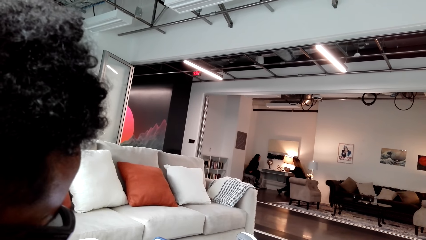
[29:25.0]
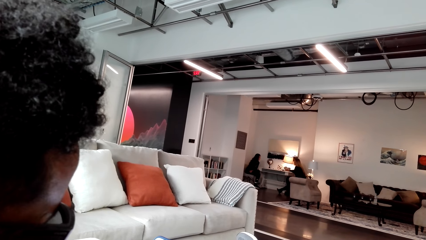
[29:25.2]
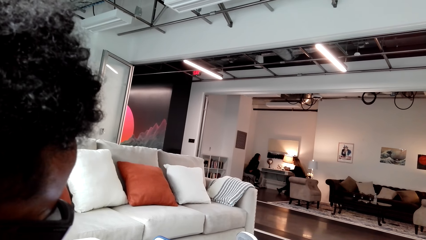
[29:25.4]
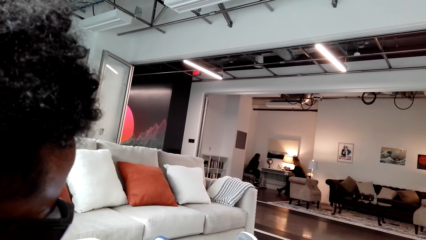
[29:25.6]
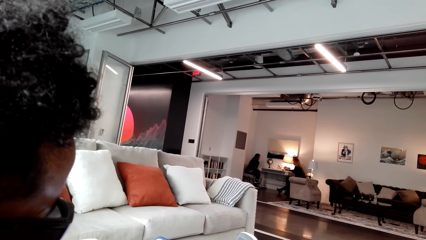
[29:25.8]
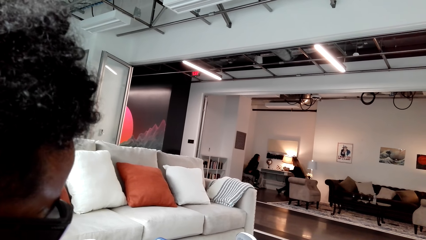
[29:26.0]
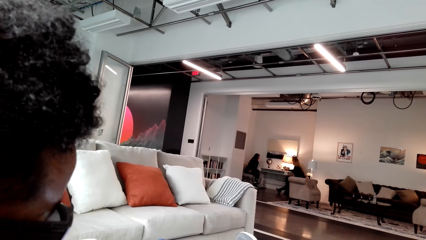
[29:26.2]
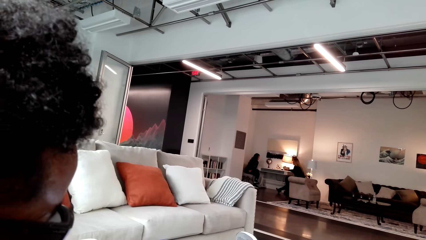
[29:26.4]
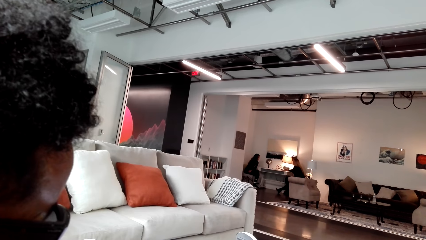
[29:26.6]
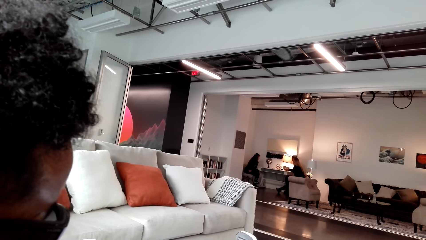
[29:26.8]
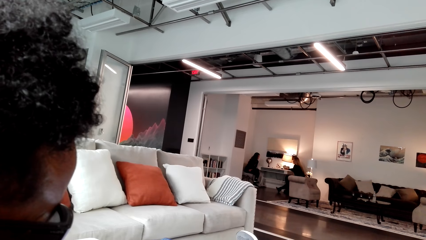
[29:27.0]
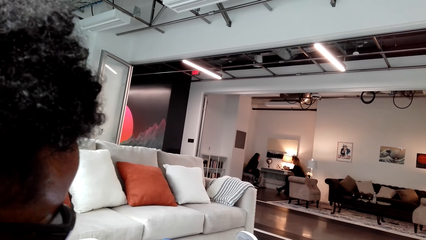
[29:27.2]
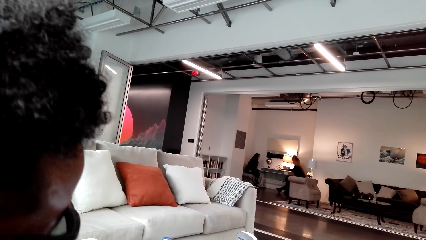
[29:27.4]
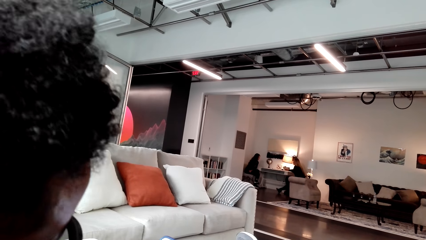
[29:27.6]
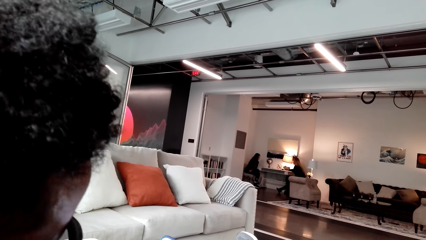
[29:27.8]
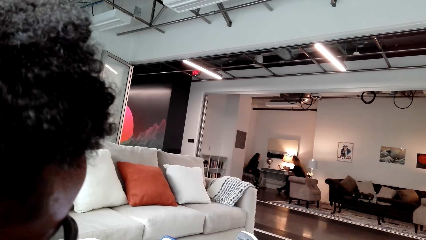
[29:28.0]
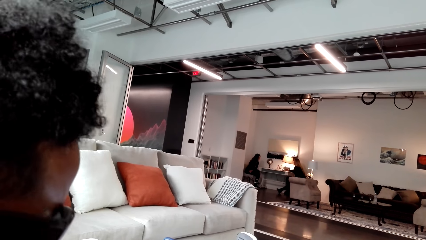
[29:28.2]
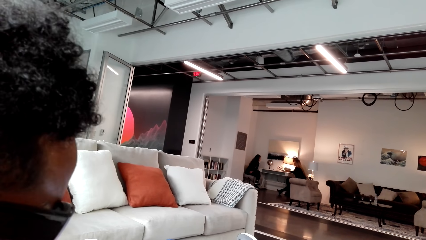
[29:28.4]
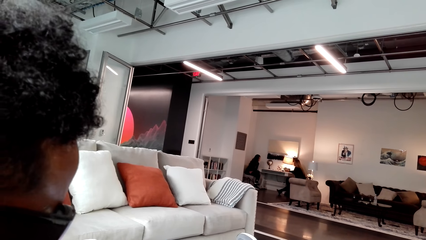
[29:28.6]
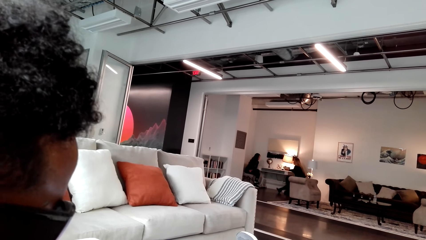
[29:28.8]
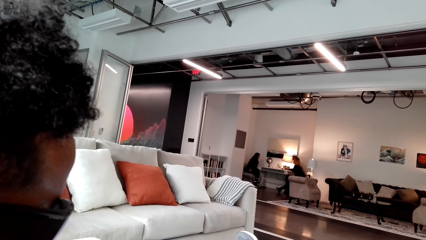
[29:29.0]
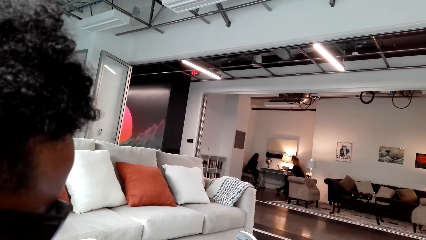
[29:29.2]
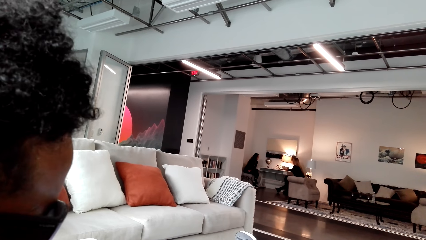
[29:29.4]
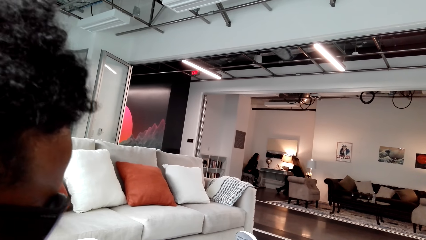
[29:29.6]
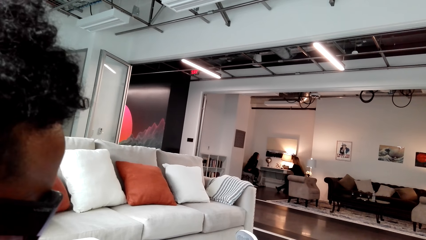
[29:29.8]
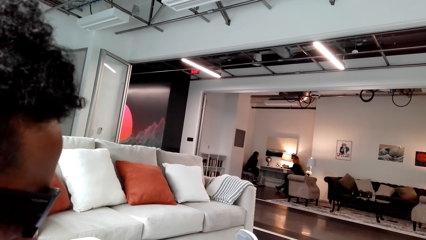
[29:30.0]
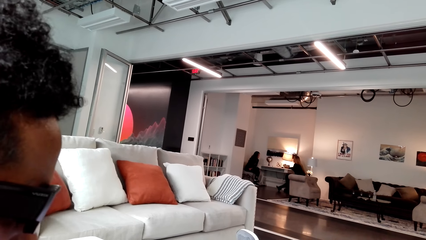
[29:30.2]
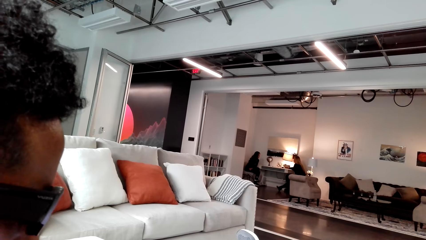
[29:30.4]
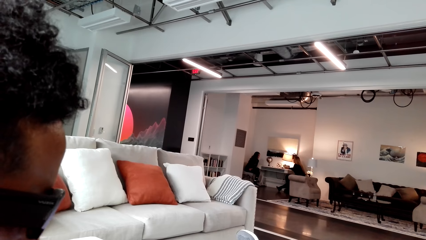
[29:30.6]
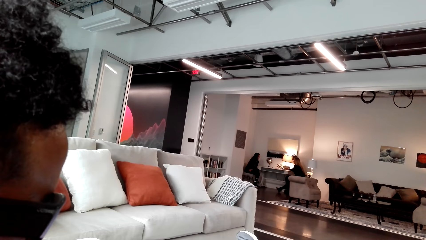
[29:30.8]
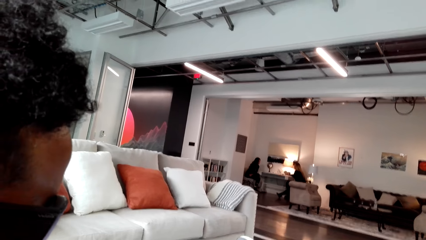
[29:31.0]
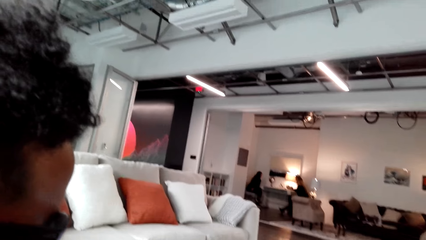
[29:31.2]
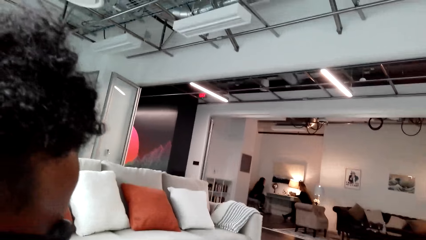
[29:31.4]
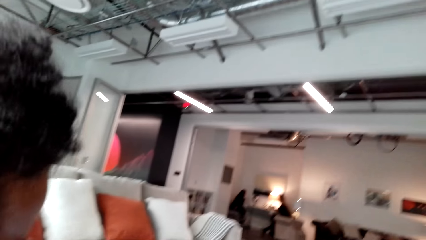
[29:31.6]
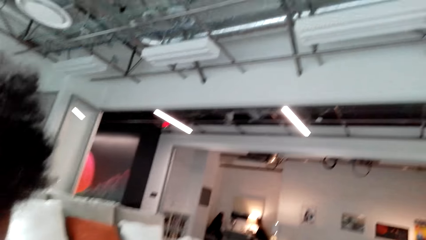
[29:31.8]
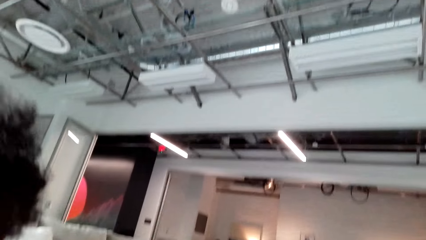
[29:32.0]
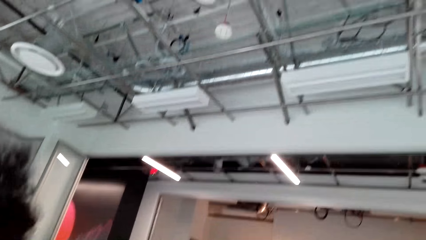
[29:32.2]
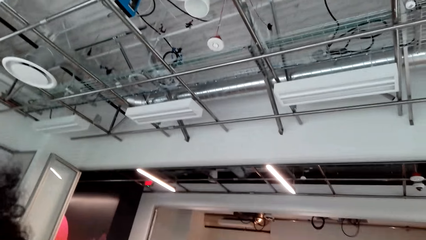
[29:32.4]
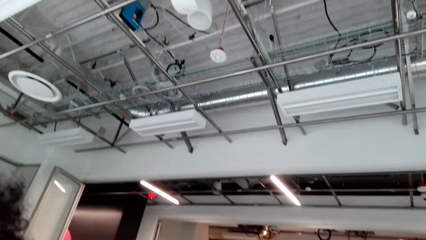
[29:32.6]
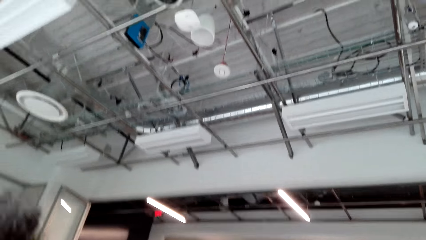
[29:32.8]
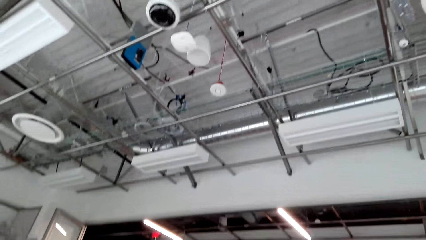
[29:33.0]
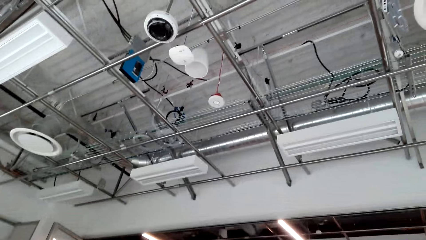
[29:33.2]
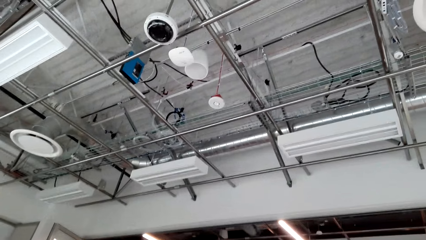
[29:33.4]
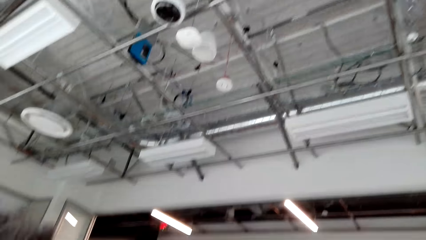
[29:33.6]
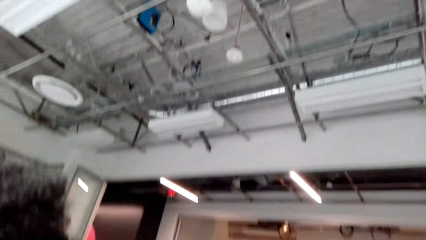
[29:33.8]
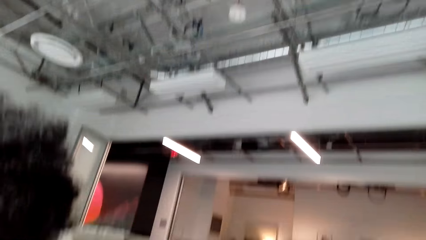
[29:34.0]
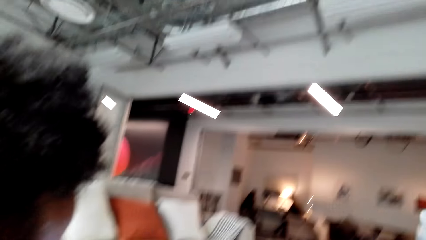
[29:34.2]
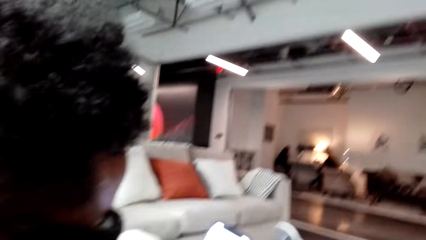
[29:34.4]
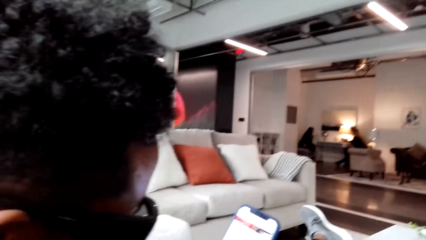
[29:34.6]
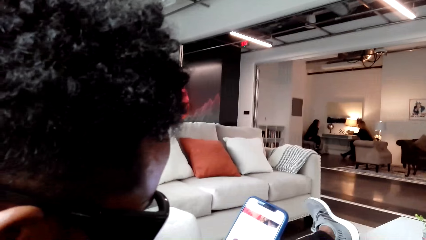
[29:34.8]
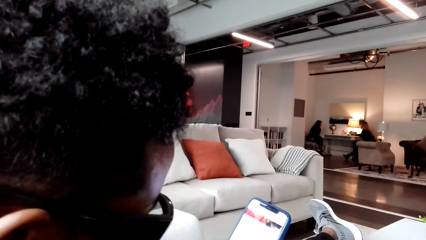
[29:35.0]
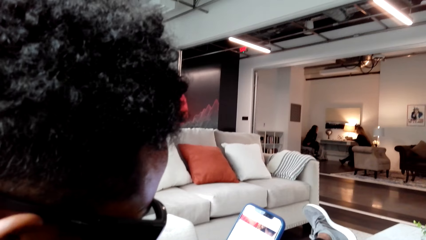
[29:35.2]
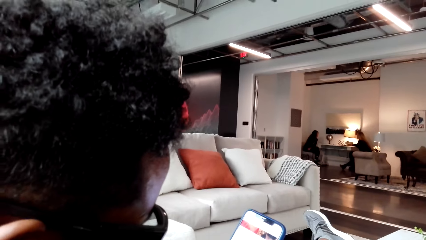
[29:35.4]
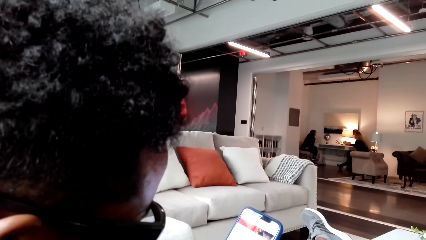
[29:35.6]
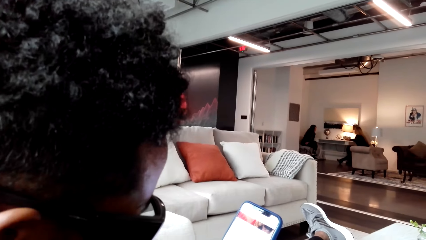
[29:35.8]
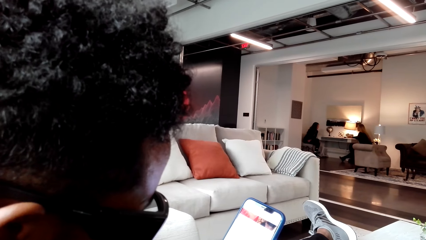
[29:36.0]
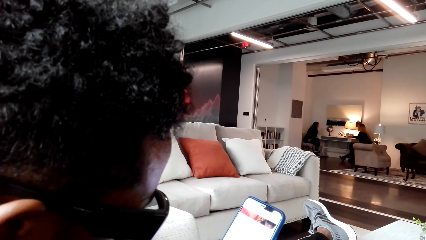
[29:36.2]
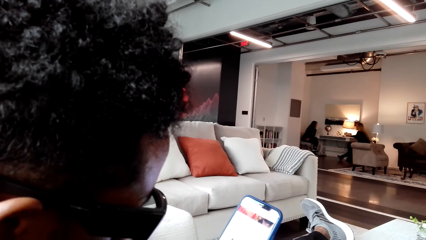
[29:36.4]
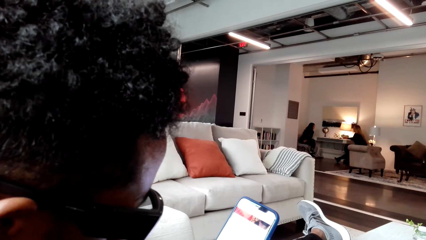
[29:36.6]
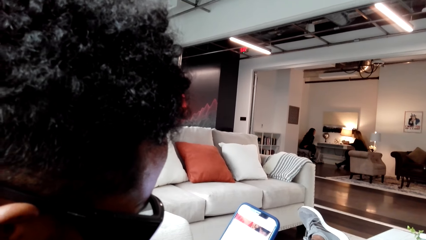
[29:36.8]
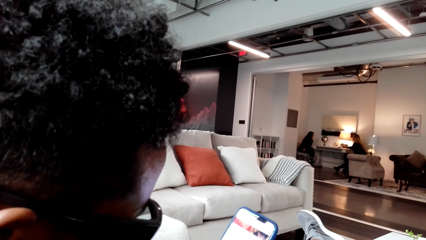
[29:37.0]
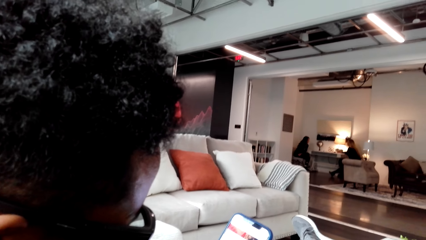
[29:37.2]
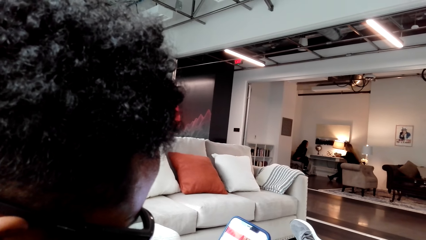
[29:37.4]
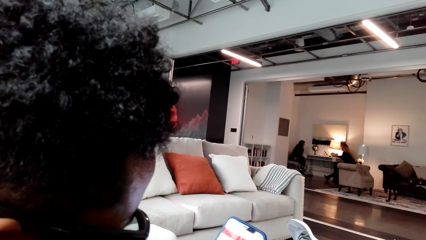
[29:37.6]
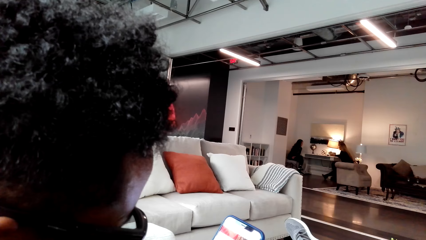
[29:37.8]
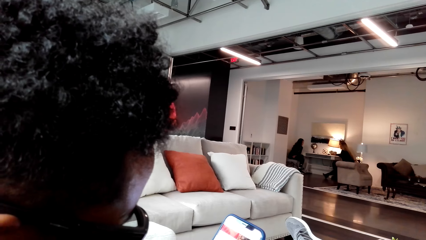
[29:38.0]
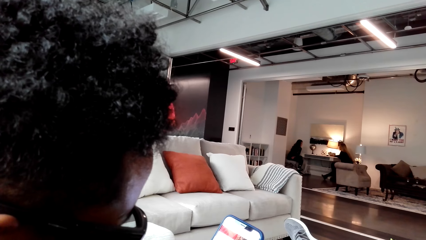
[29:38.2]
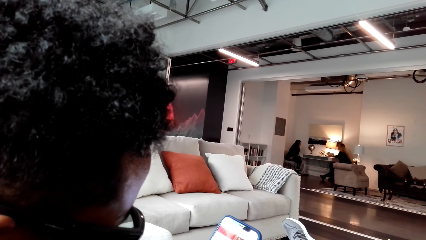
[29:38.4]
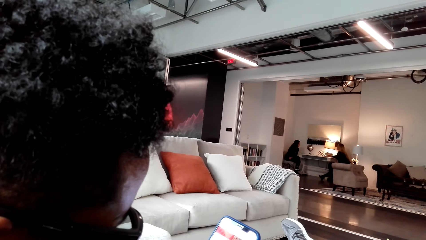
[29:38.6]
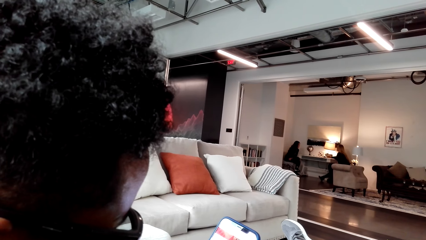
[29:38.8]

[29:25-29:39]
The camera wearer converses with a man. The man scrolls the phone. The camera wearer converses with the man.

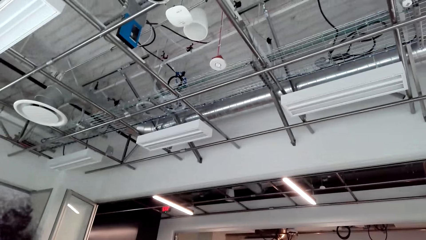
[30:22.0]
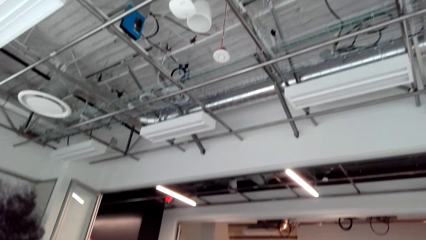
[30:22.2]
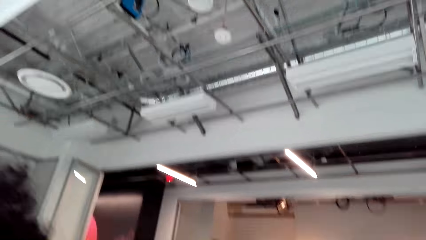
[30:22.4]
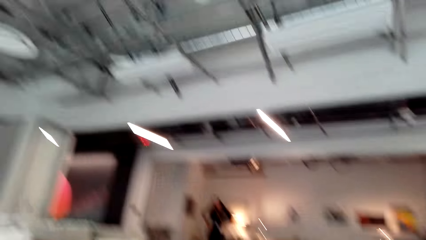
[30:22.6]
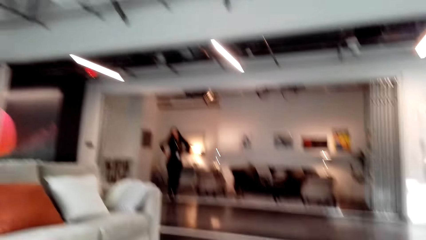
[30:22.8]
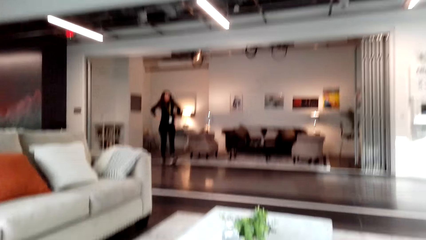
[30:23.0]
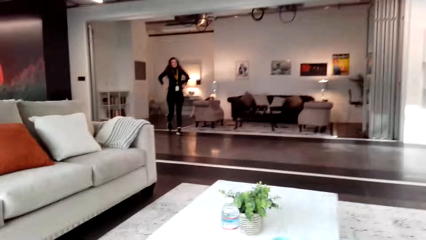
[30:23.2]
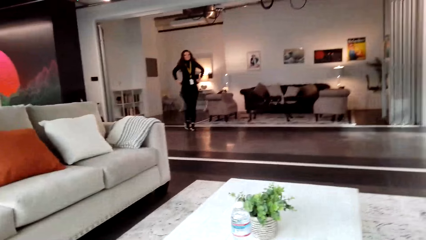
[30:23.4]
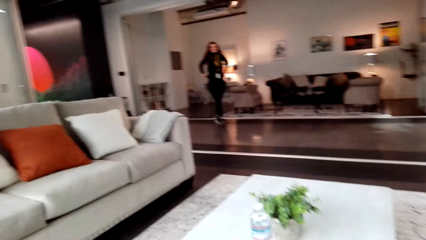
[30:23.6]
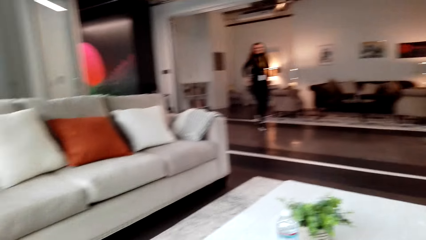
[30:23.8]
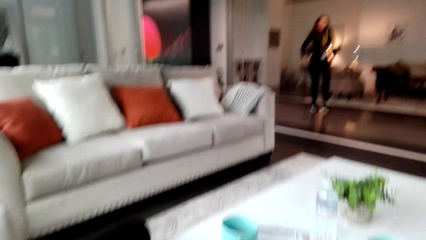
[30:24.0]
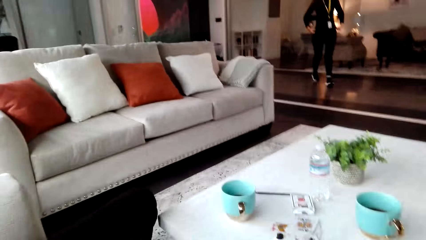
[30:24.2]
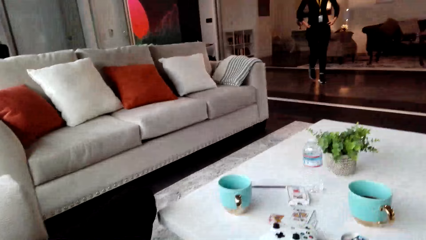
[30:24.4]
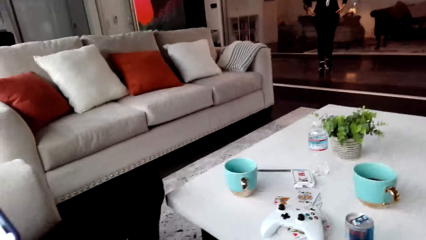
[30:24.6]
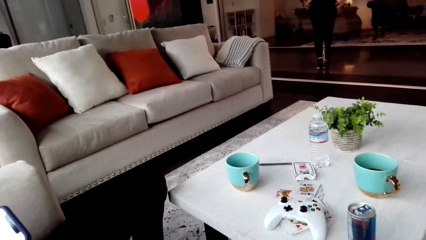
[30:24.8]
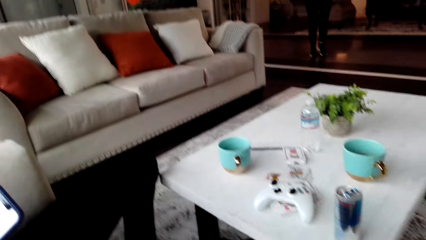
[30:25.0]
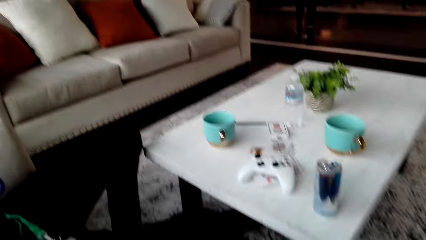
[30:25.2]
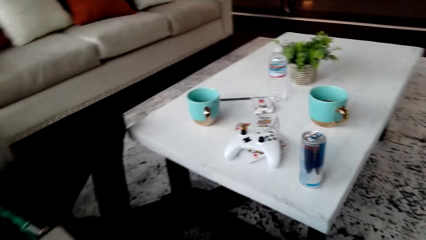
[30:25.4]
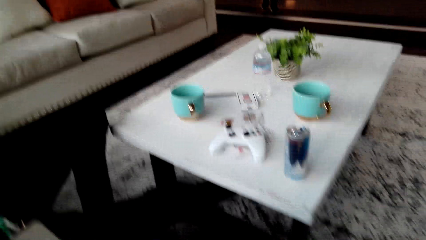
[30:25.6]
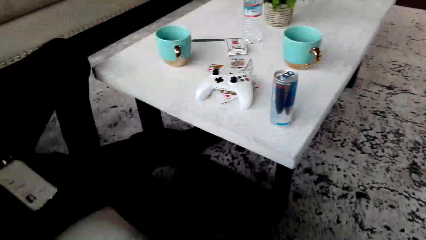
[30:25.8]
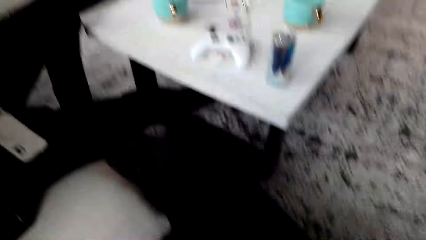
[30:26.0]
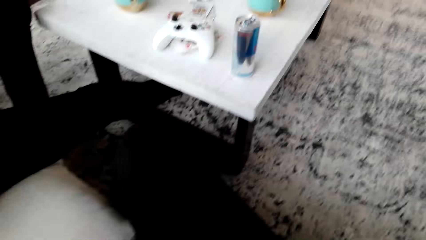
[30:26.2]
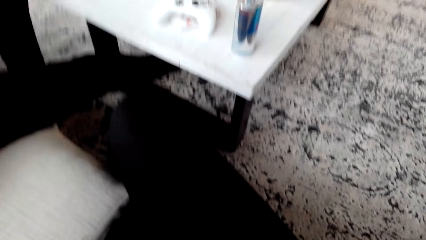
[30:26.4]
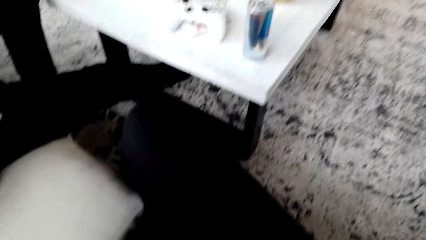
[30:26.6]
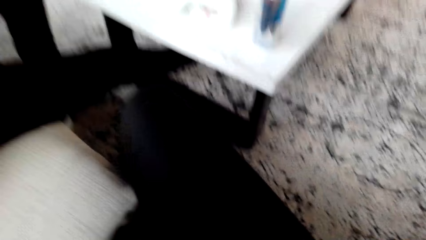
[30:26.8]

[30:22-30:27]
The camera wearer looks around the room. Two people are walking around.
